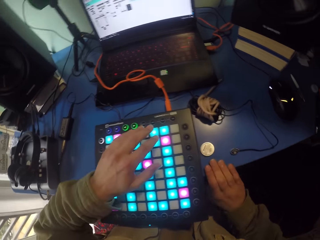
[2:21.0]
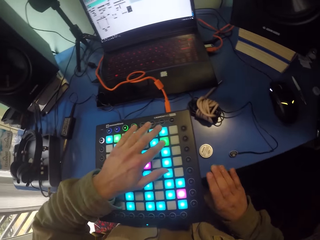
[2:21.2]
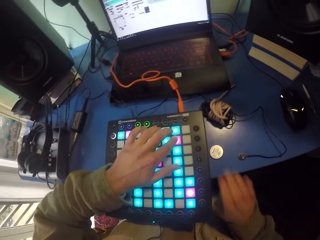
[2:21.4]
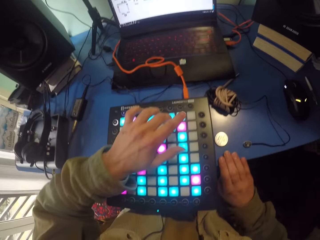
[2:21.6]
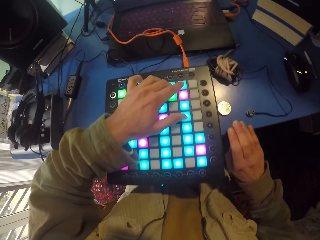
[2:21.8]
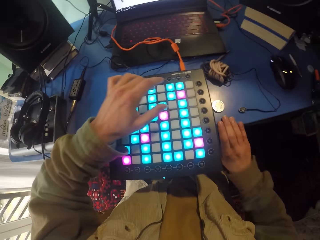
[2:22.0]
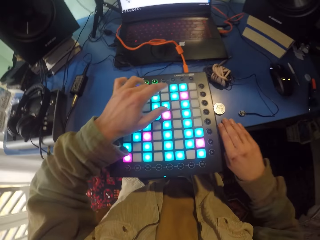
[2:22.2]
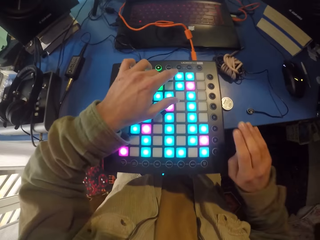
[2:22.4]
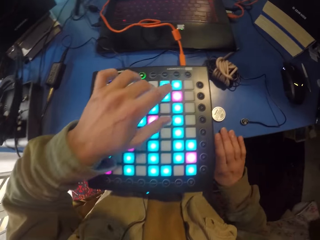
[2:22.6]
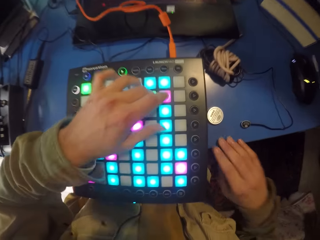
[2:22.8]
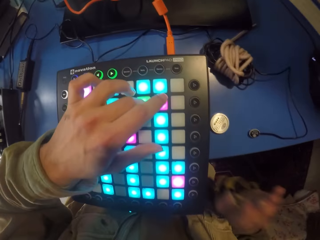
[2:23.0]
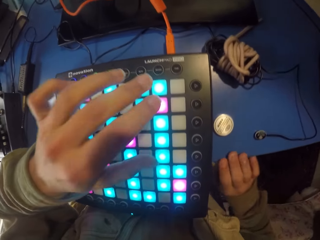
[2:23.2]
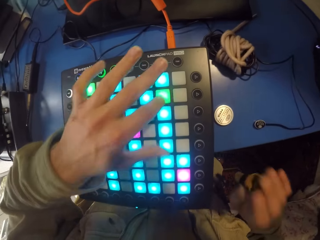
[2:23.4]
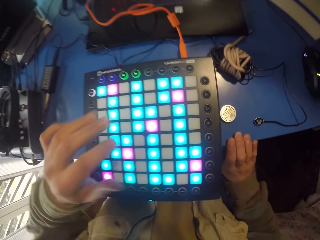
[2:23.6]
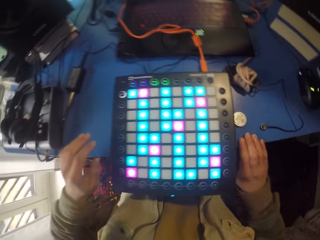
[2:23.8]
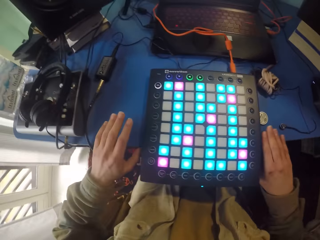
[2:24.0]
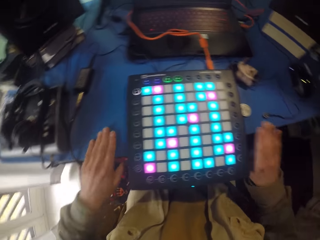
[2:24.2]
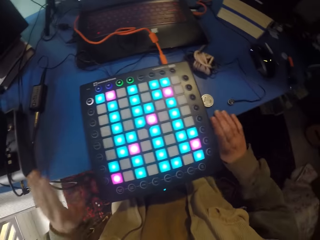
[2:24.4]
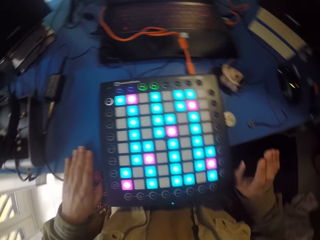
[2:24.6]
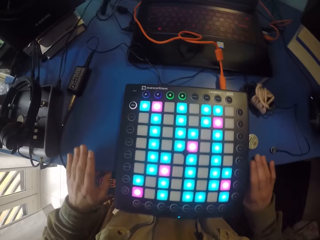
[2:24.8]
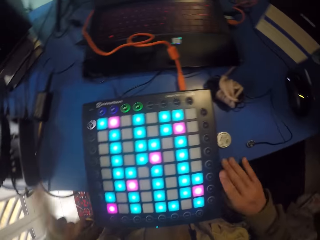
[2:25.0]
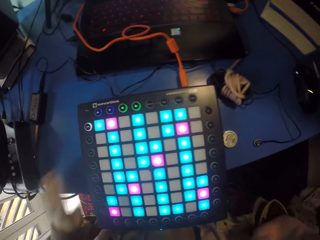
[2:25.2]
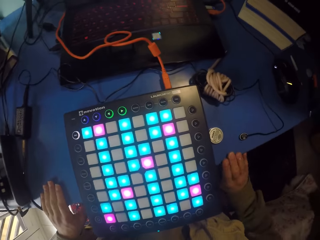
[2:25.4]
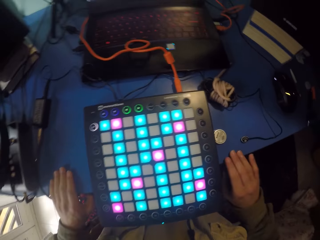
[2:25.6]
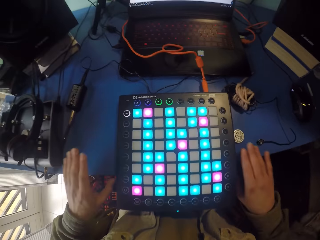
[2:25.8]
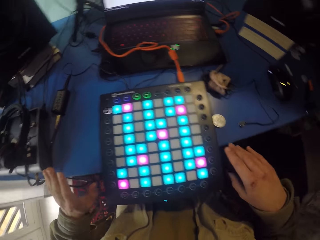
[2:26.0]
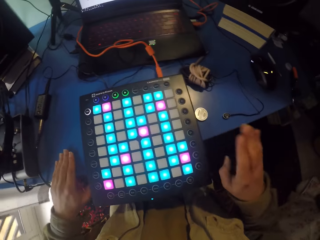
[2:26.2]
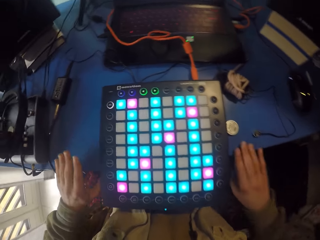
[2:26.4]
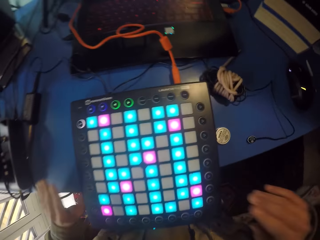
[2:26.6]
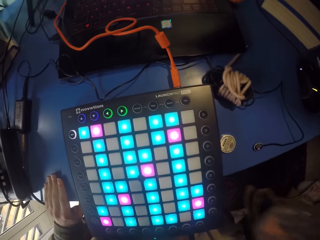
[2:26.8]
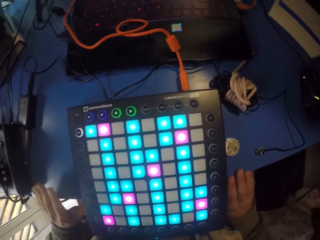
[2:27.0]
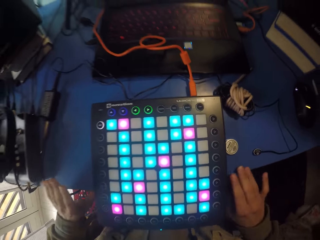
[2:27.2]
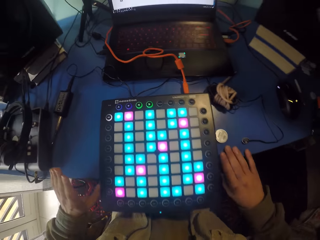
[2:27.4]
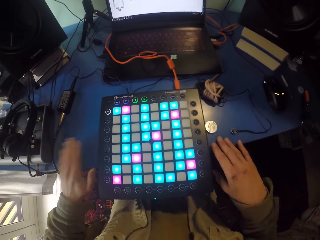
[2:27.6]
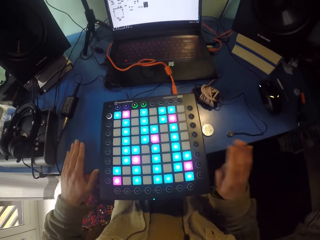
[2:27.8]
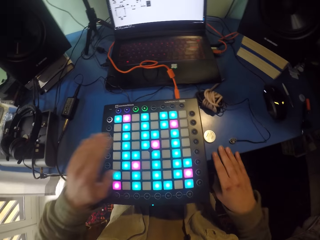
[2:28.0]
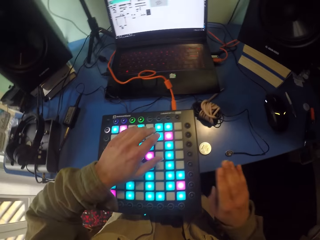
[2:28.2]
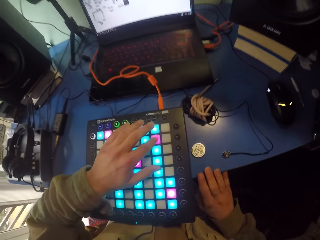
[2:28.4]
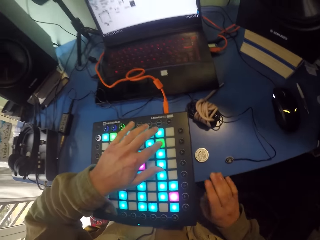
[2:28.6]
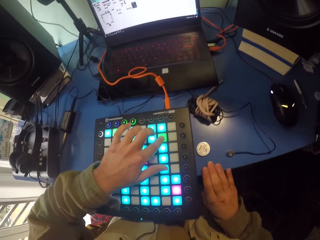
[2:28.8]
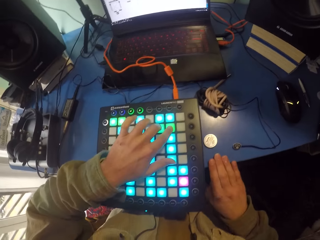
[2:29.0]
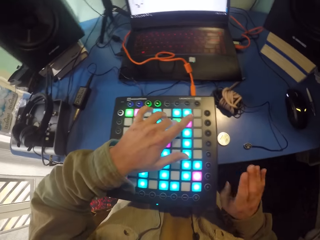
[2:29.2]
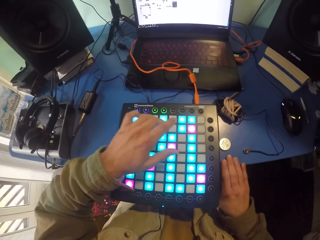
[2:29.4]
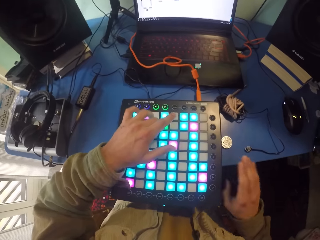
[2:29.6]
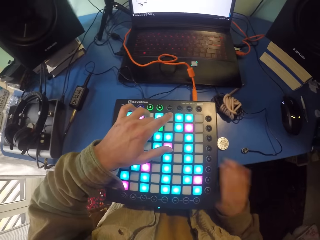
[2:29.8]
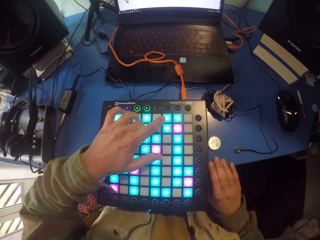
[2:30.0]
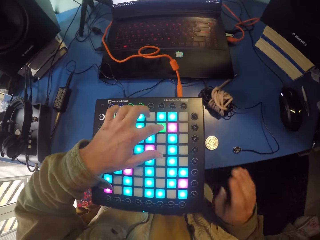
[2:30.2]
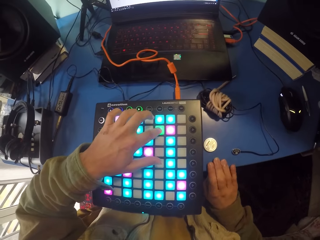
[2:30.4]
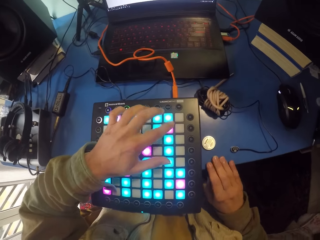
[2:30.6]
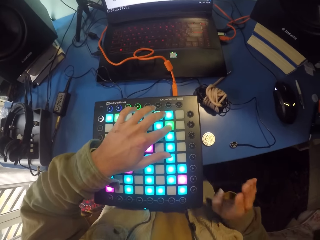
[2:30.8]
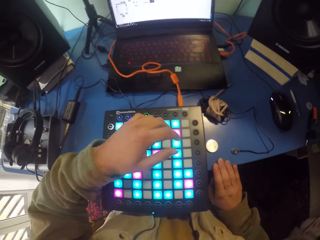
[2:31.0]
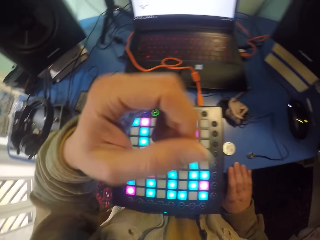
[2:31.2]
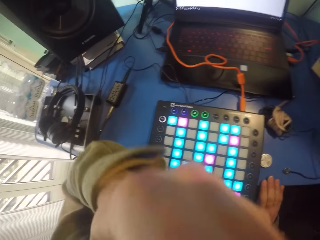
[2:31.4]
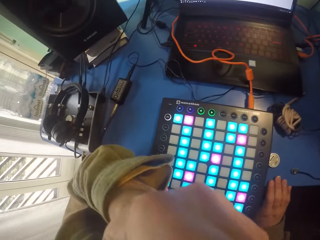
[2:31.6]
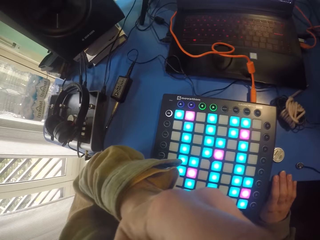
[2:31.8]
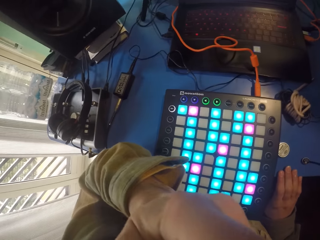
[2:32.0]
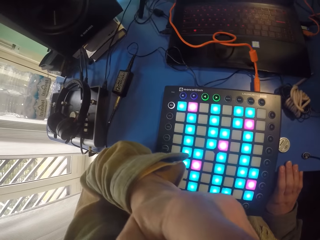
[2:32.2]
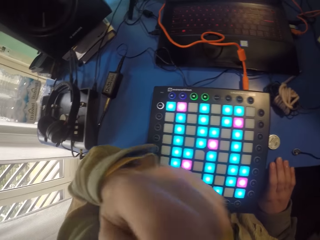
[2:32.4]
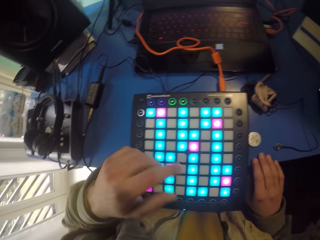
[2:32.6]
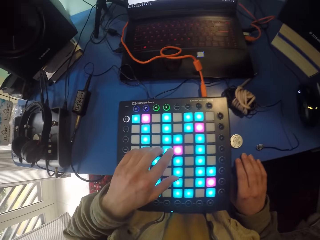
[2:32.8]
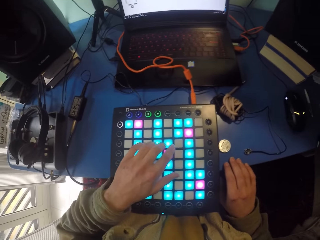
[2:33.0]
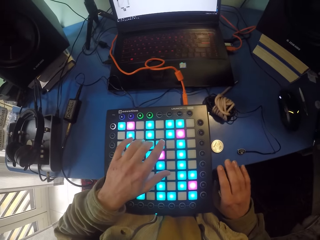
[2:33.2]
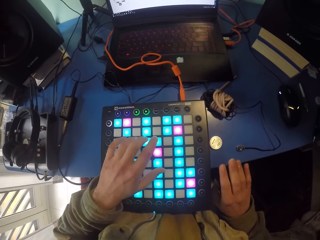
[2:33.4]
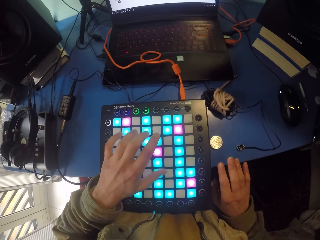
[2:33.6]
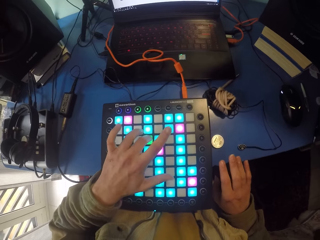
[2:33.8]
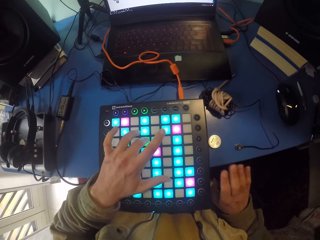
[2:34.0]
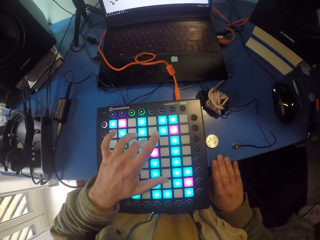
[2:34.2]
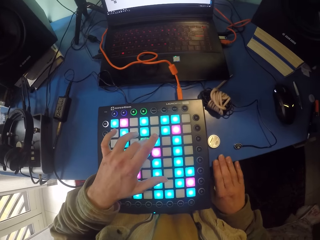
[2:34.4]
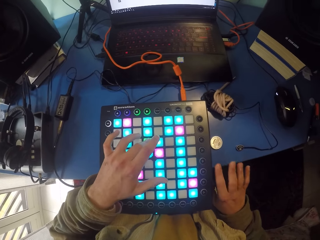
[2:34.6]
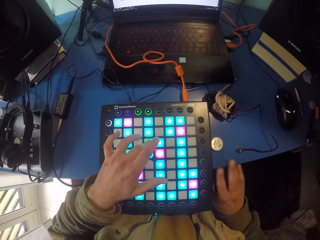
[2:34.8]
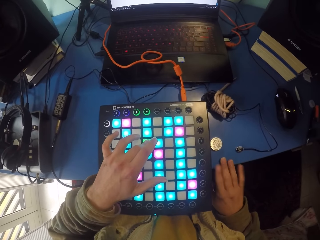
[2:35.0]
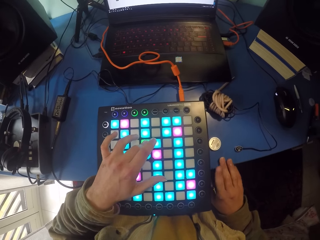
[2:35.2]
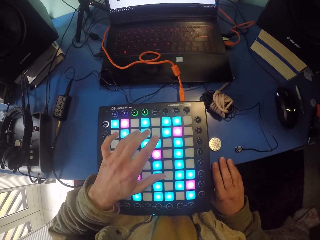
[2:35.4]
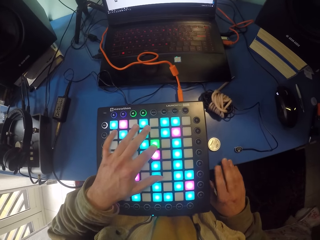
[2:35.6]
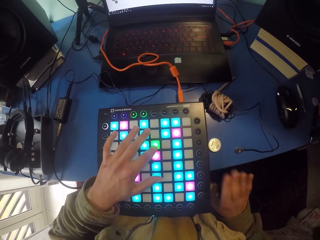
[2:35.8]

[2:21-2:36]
The camera wearer touches the launchpad. They hit the table with both hands. They touch the launchpad. They touch something.

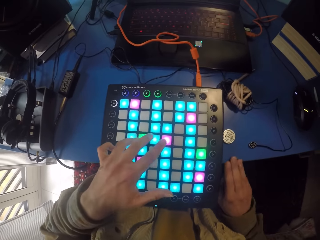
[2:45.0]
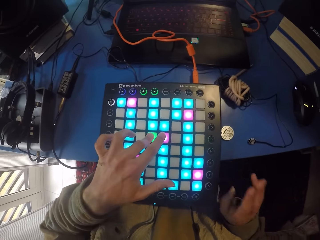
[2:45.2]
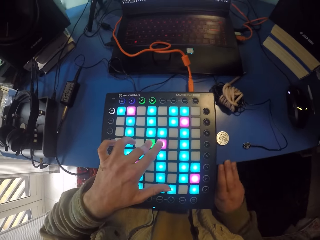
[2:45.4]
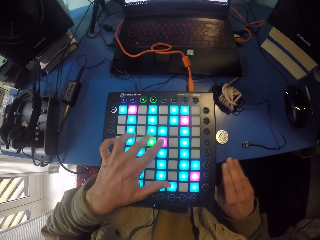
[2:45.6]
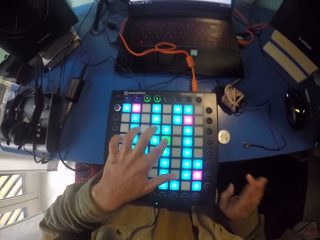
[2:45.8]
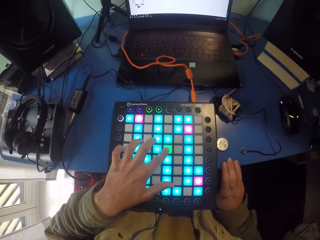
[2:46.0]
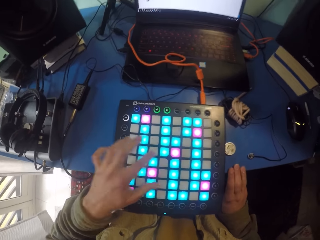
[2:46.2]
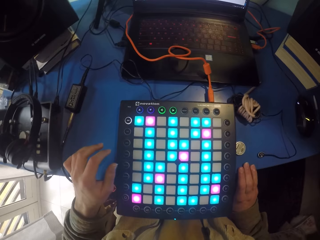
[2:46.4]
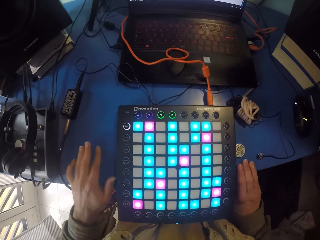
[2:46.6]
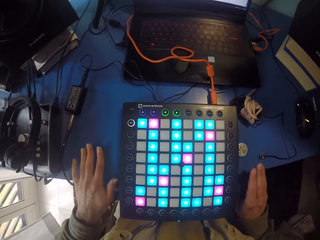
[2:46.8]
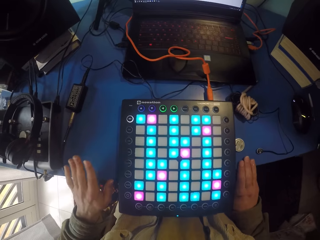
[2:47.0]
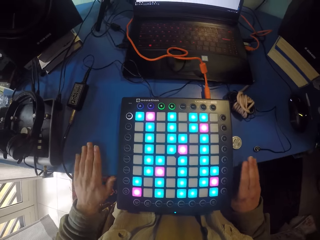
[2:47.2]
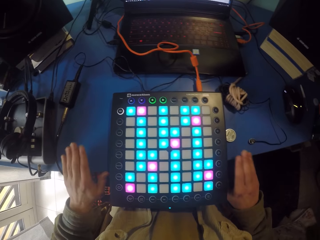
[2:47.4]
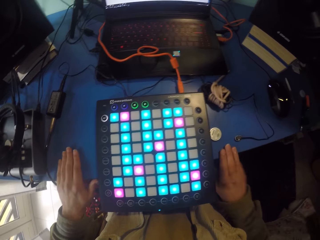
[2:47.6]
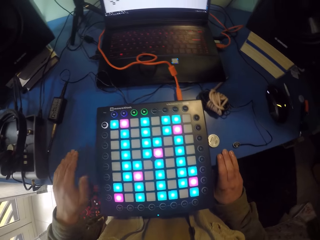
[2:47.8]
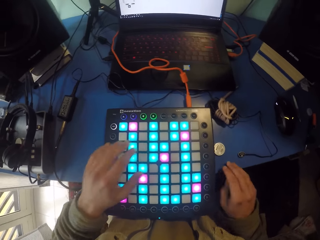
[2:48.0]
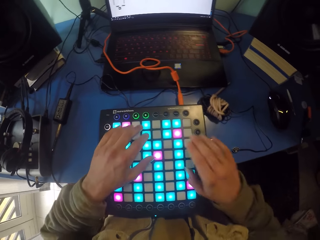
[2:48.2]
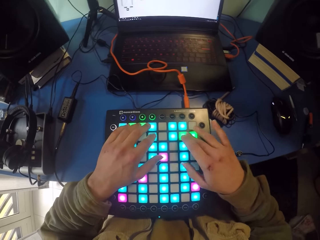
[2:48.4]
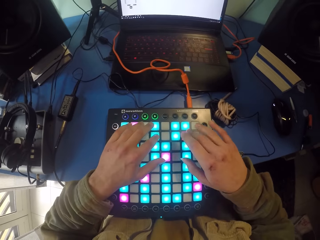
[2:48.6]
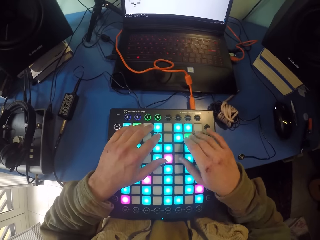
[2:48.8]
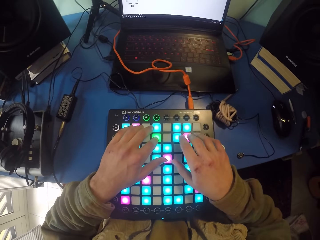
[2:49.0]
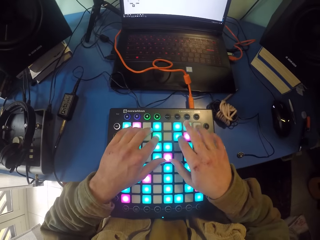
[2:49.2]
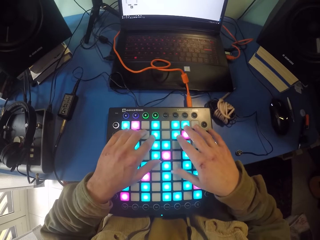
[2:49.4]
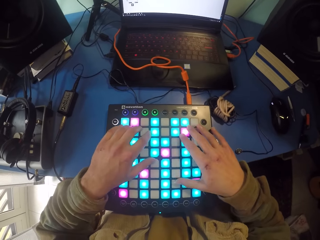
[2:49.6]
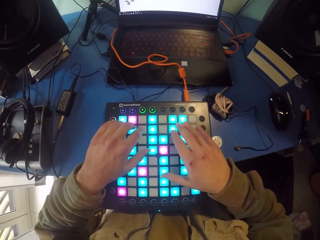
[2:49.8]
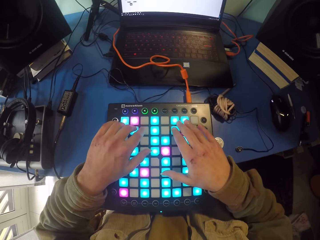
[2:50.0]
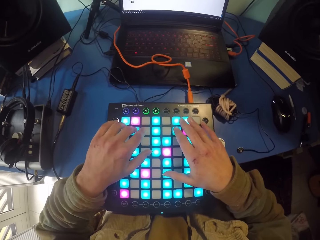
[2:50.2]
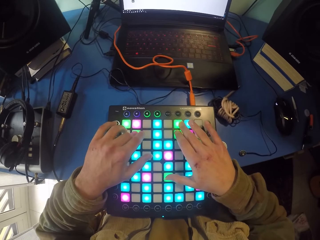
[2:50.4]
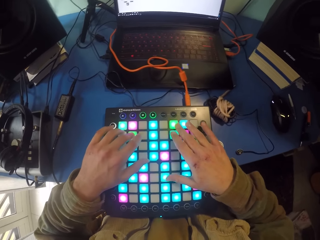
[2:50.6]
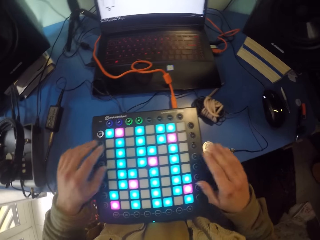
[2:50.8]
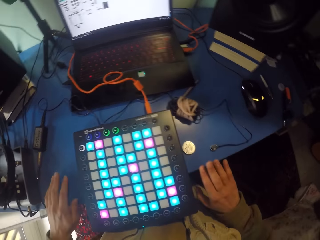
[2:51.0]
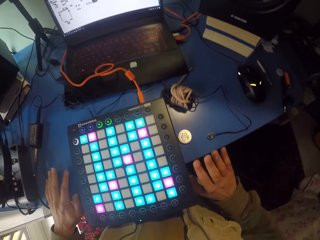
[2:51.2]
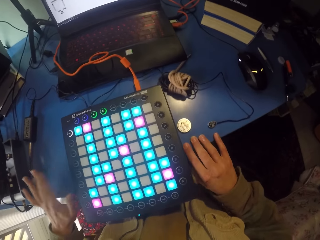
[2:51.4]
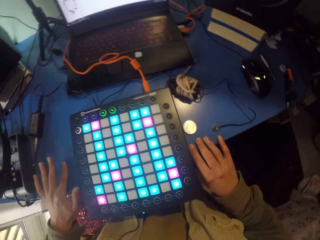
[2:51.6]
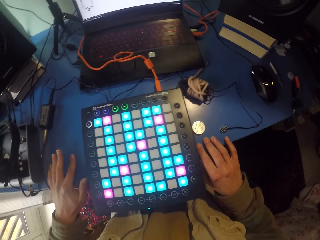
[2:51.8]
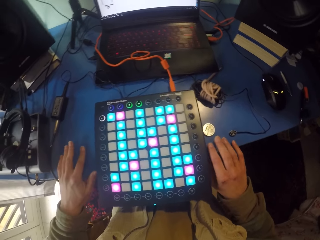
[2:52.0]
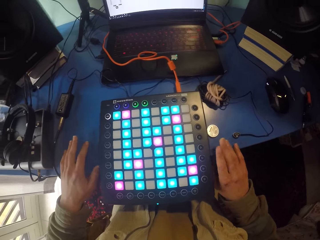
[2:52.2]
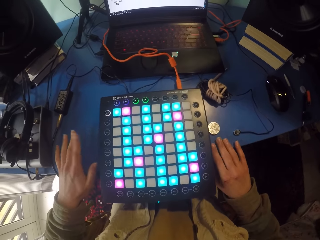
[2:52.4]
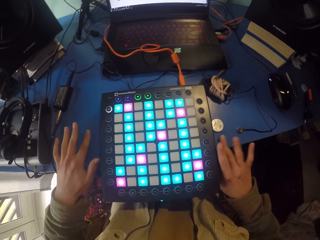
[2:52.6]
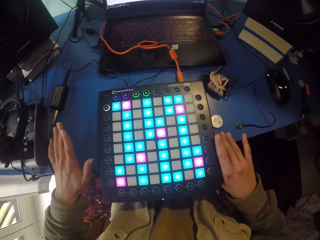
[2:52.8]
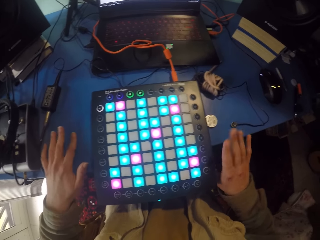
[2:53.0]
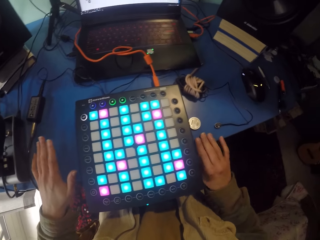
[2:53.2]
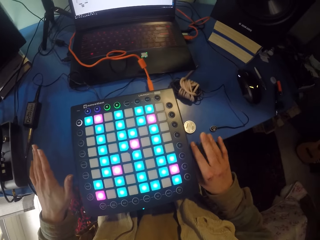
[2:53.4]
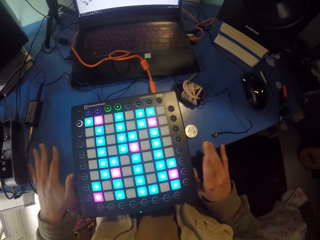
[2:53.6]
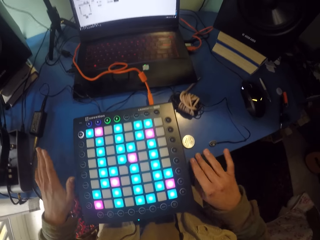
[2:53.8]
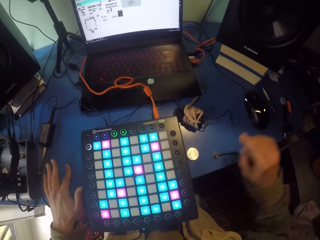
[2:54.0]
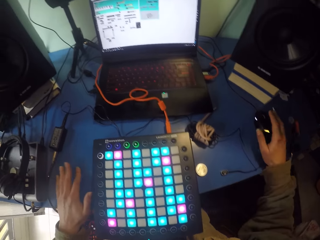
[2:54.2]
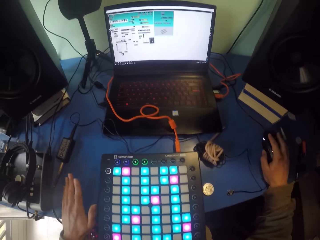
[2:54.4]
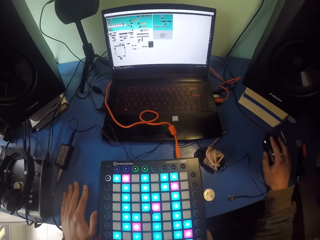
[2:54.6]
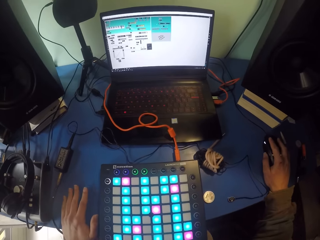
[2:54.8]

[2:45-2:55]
The camera wearer hits the table with both hands. They press the launchpad with the left hand. They tap fingers on the table.
